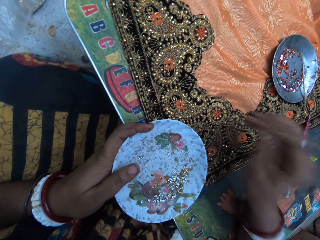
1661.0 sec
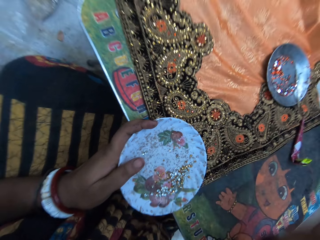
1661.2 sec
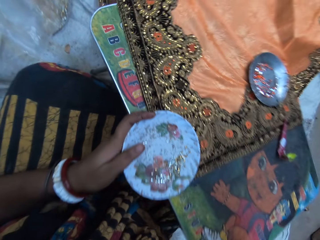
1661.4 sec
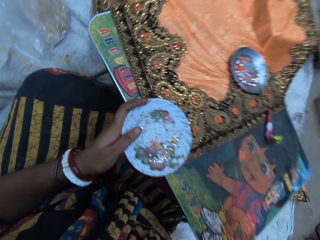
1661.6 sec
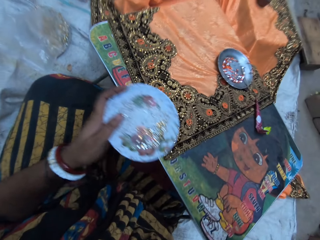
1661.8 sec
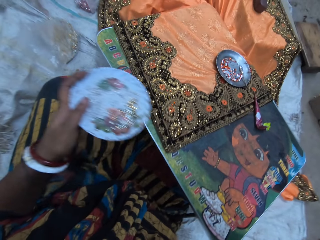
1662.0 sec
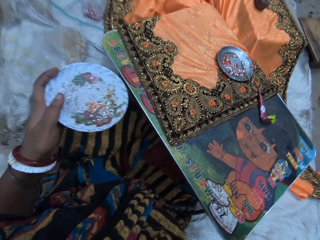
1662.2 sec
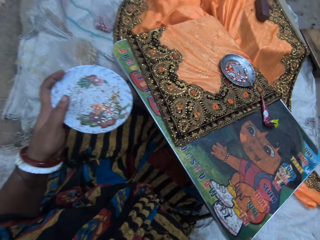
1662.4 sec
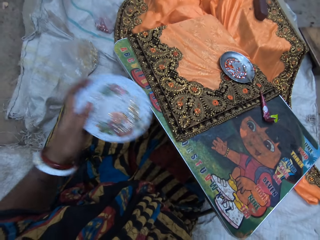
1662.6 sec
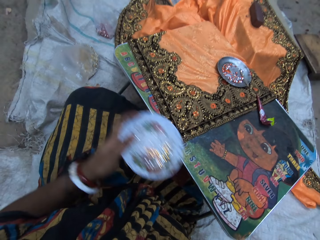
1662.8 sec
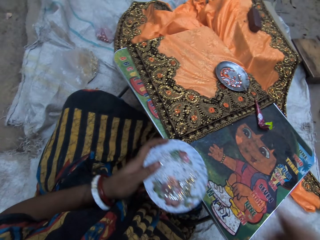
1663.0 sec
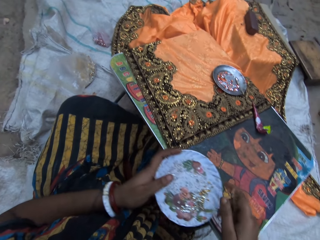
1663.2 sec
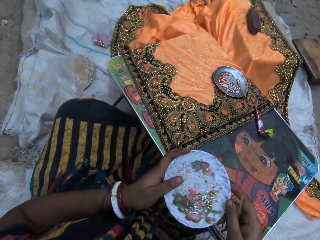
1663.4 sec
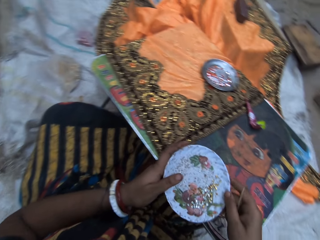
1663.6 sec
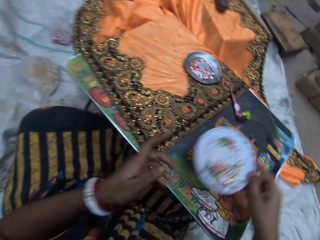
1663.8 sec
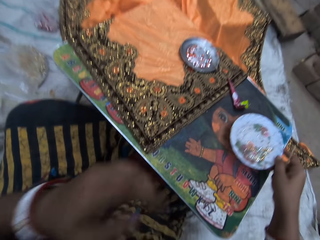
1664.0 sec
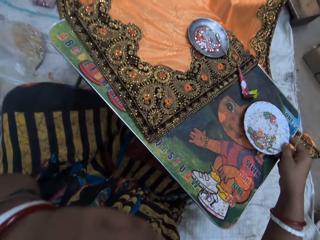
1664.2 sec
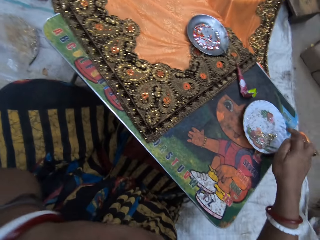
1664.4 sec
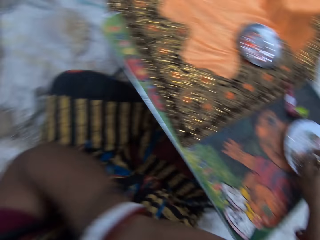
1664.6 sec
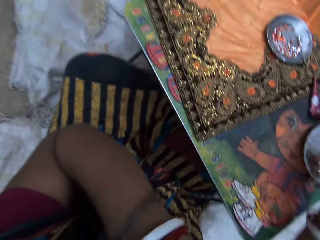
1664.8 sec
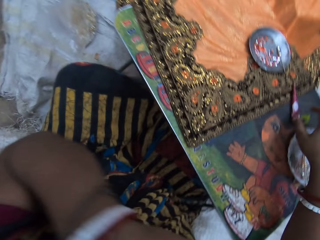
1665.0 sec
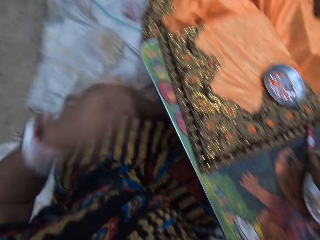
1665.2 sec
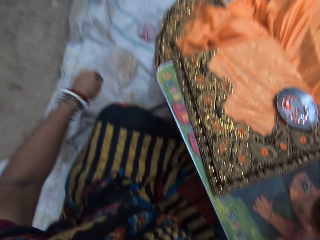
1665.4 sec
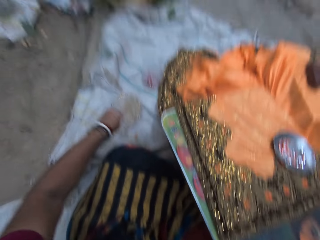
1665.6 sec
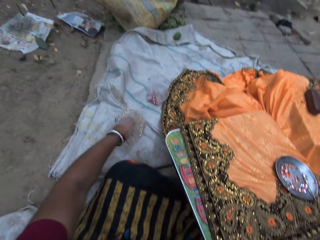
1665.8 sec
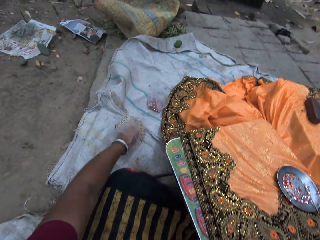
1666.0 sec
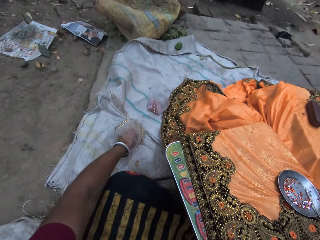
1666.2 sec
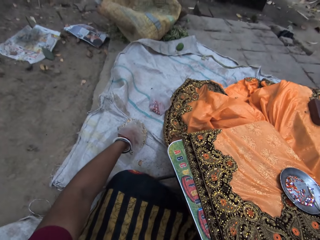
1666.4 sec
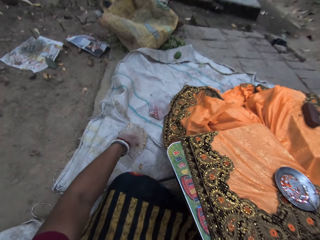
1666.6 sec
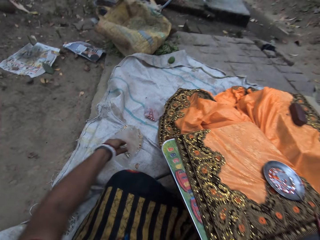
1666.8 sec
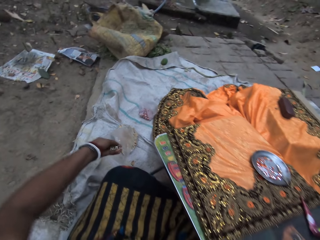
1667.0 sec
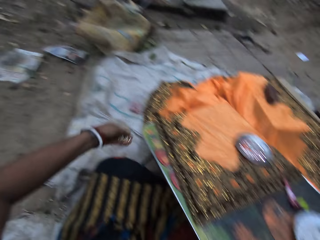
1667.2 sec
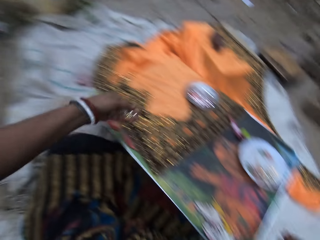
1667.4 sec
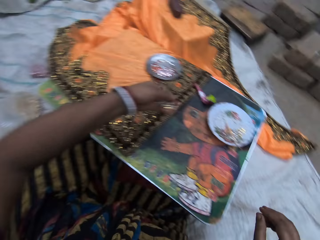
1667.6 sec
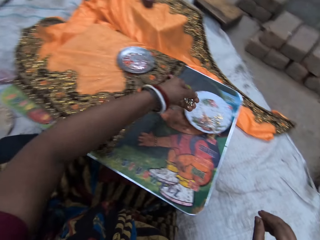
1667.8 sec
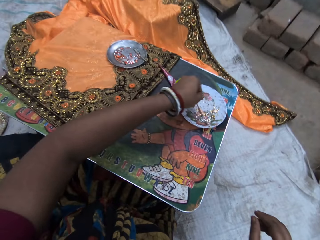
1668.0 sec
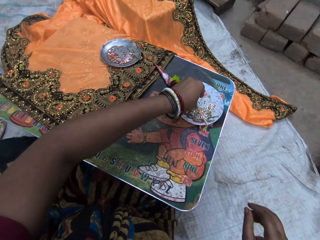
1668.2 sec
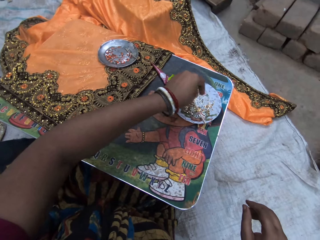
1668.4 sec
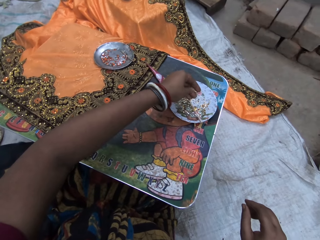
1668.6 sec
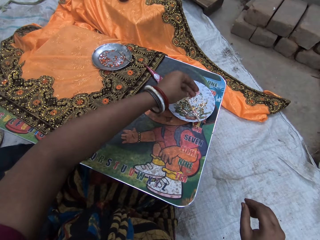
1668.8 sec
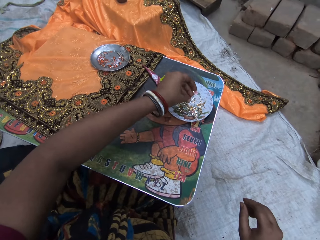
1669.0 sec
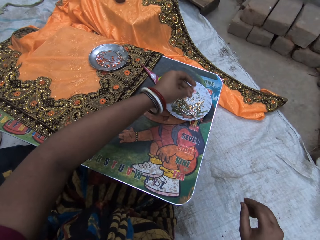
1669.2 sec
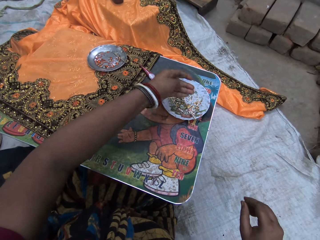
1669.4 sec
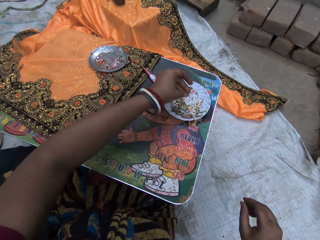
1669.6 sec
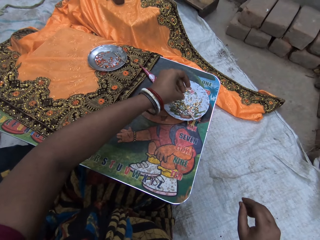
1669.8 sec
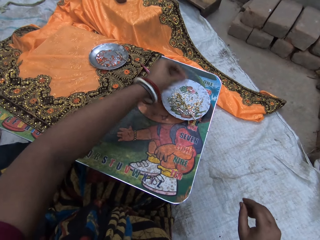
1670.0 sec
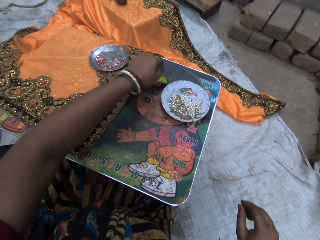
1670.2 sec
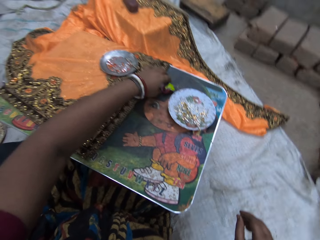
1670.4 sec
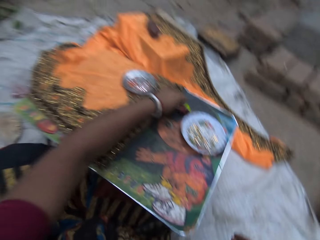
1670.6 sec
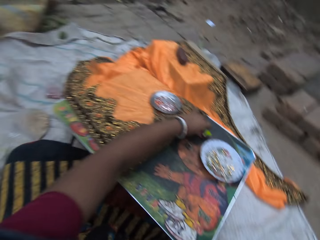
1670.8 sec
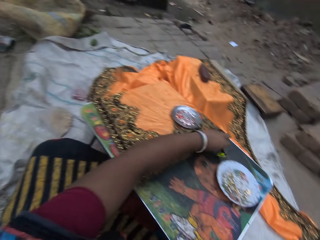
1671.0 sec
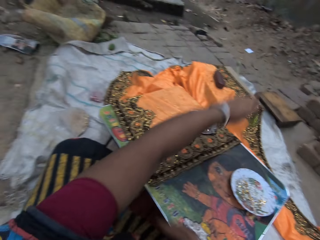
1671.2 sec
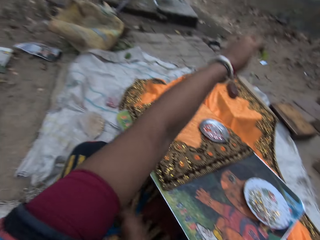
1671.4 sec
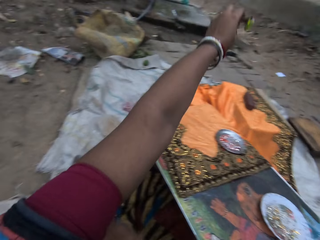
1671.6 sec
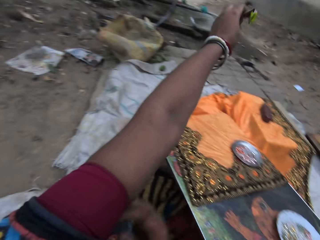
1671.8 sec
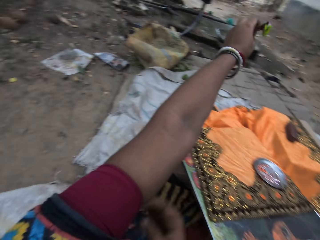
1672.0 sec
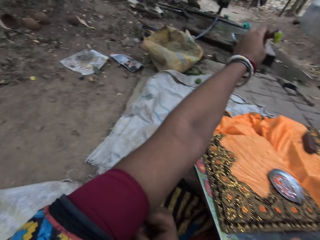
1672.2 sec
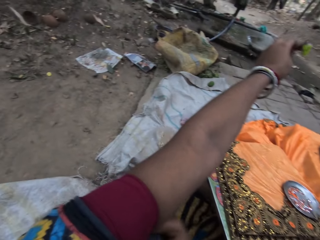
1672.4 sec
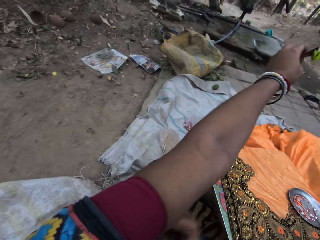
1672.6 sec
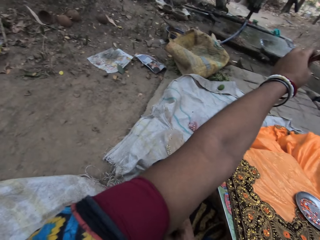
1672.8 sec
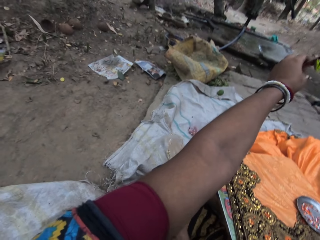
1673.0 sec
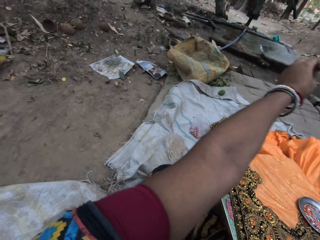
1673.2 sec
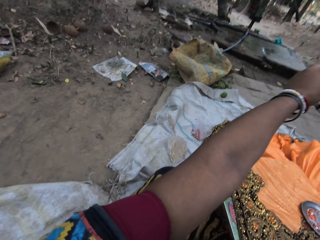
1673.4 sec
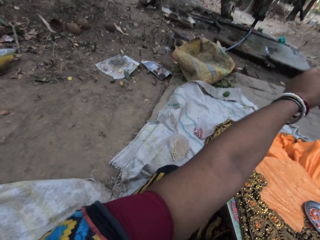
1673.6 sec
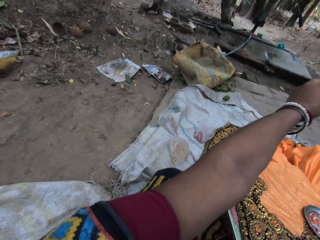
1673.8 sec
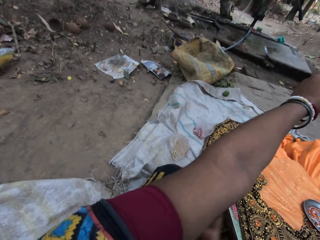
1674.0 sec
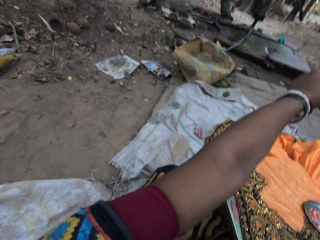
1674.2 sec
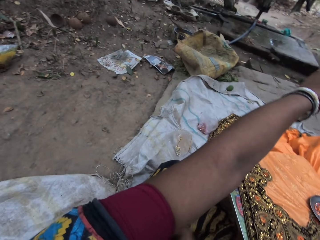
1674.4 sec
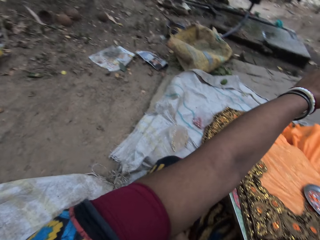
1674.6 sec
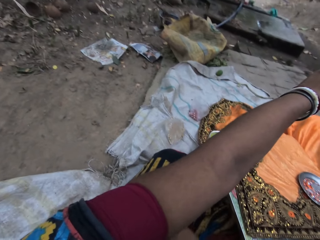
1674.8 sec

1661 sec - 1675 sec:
The camera wearer touches her head with her right hand. She passes the plate in her left hand to her right hand. She drops the plate on a table with her right hand. She touches her face with her left hand. She moves the beads on the plate aside. She picks some sequins from a cloth with her left hand. She drops the sequins in the plate with her left hand. She picks a glue tube from the table with her left hand. She scratches her left arm with her right hand.

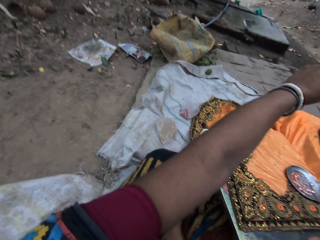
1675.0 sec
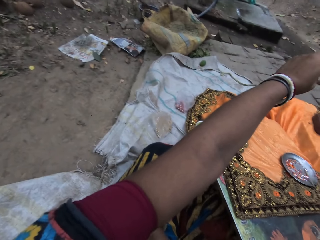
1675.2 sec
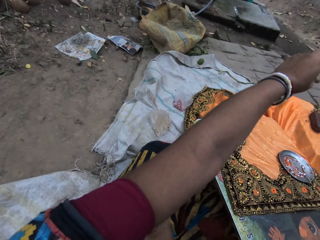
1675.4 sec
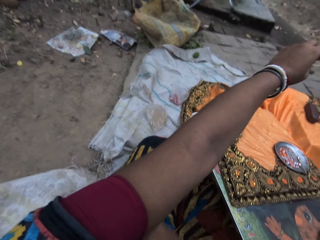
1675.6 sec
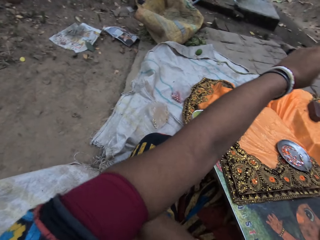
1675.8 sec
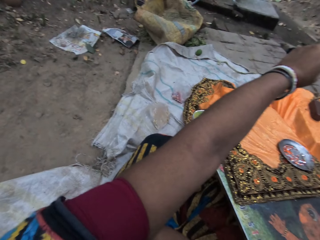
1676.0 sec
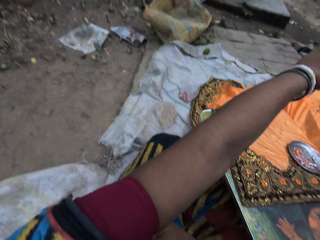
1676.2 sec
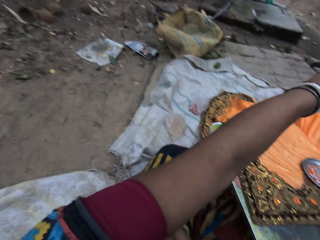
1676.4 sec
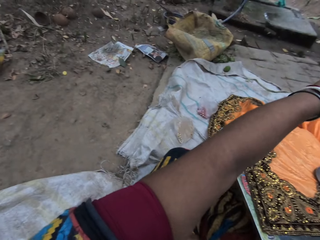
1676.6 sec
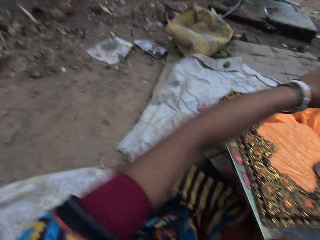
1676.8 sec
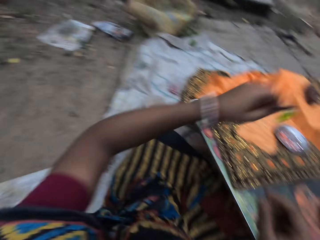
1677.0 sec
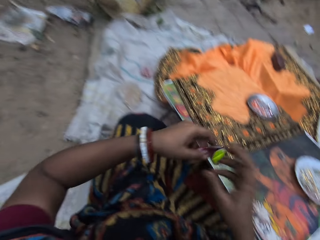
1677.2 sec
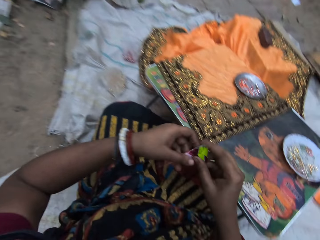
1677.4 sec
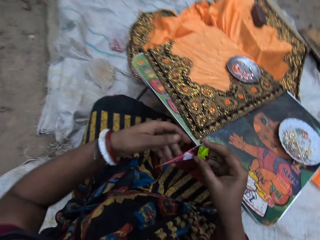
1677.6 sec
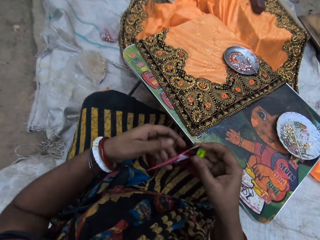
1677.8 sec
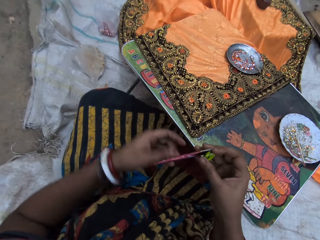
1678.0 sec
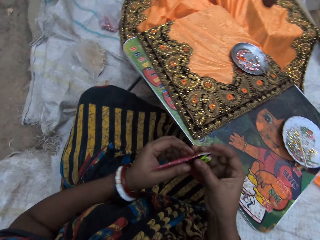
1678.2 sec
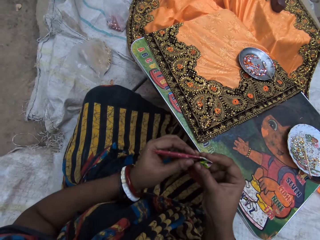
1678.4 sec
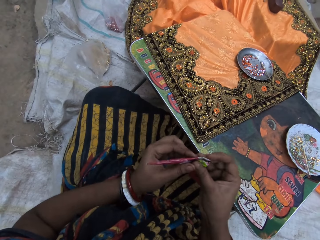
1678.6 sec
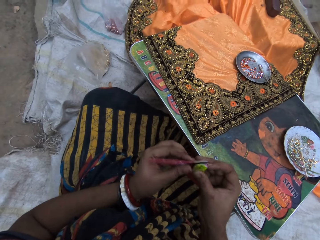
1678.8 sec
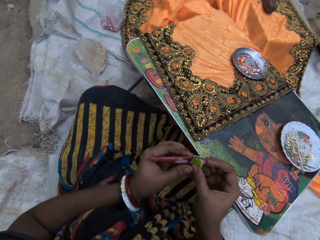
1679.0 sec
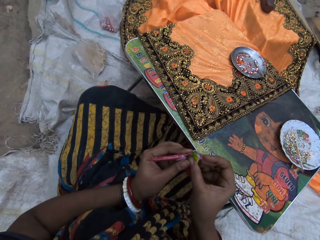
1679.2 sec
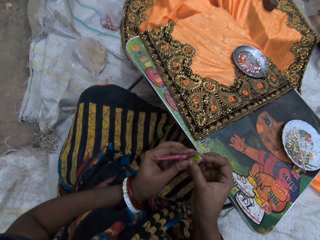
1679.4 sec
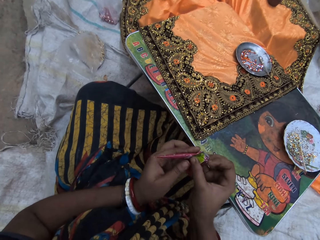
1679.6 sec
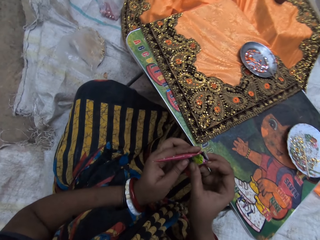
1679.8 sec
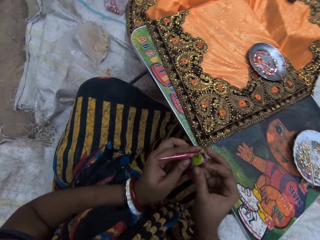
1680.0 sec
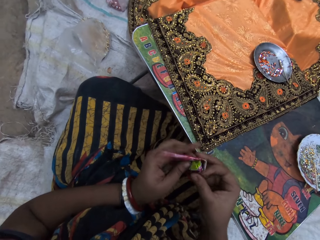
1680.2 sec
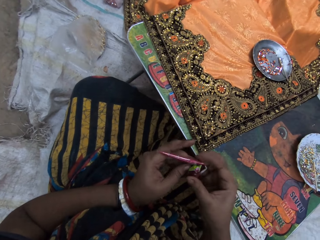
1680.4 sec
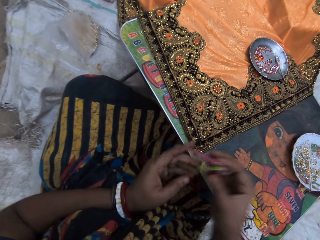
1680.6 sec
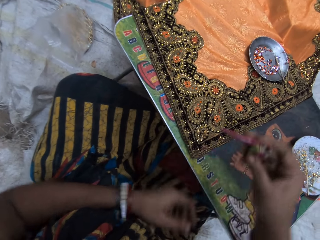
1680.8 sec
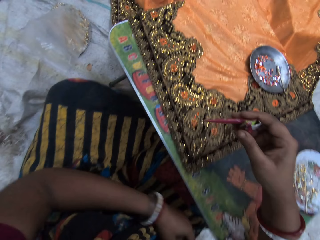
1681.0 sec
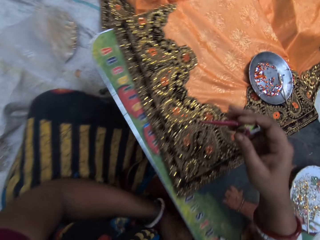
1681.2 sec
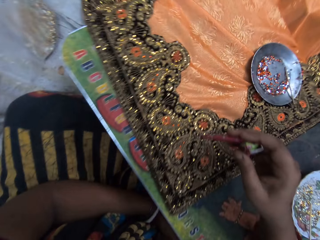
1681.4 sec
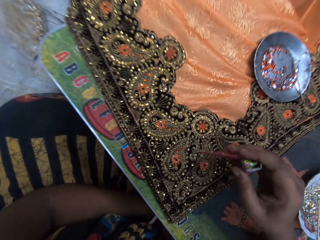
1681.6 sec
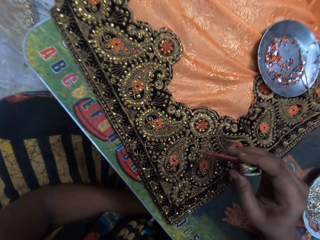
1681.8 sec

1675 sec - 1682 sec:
The camera wearer scratches on the left arm. She folds the glue tube with both hands. She takes the glue with her right hand. She folds the glue tool. She applies the glue on the cloth with her right hand.
